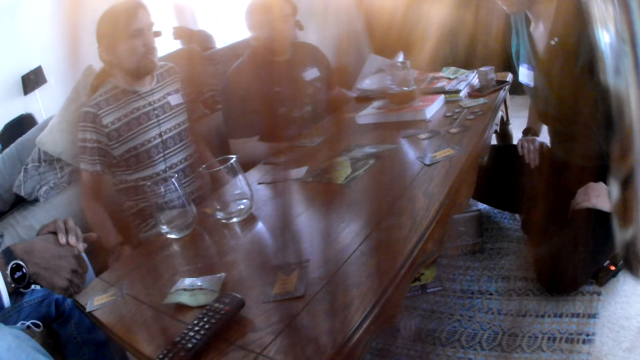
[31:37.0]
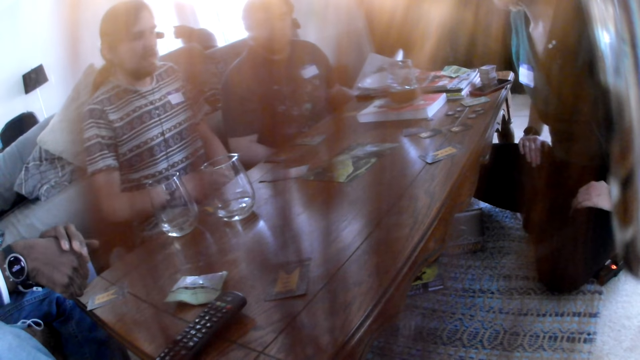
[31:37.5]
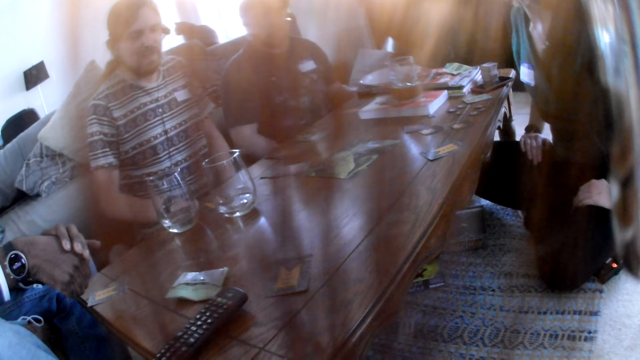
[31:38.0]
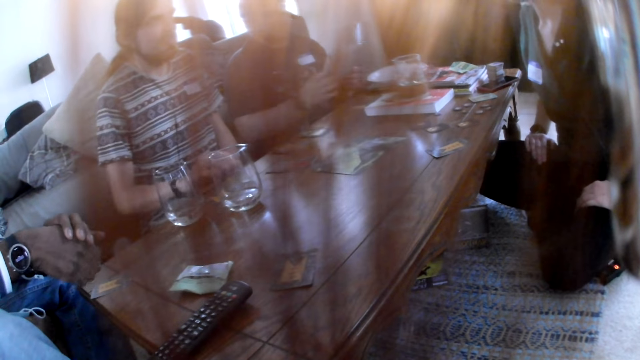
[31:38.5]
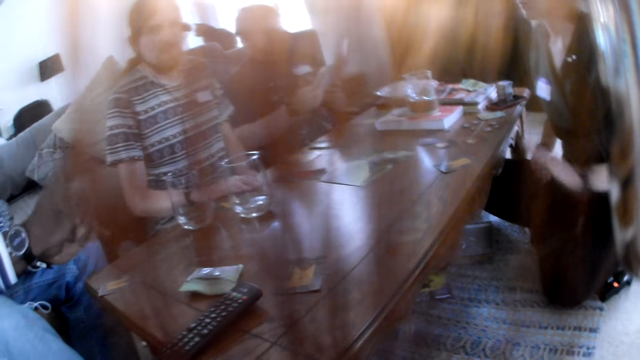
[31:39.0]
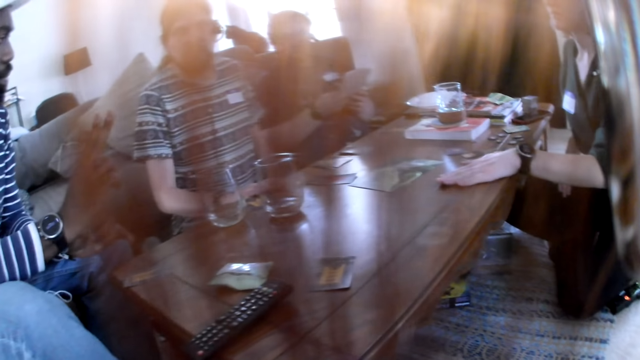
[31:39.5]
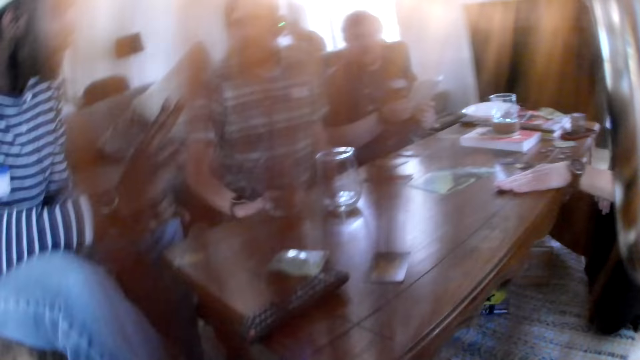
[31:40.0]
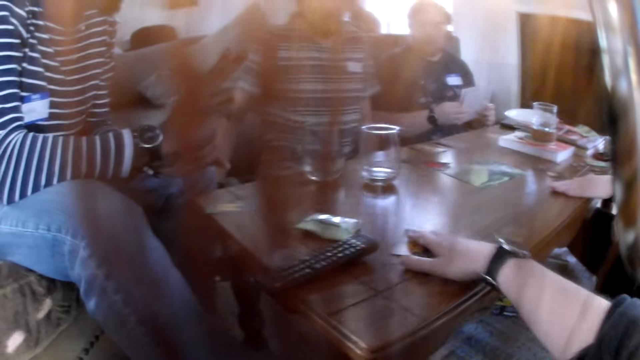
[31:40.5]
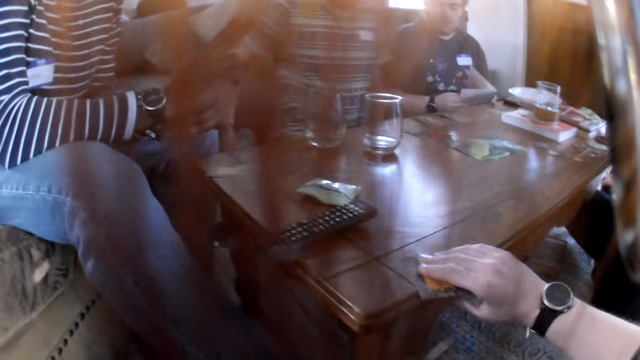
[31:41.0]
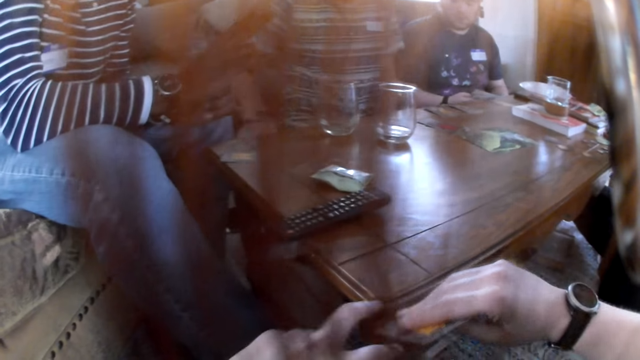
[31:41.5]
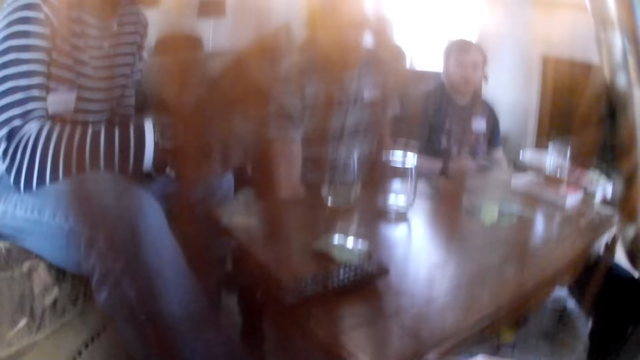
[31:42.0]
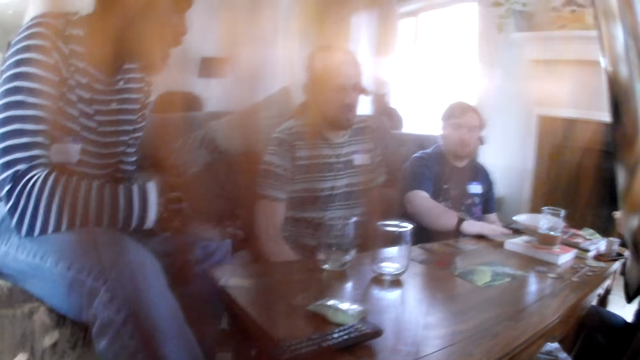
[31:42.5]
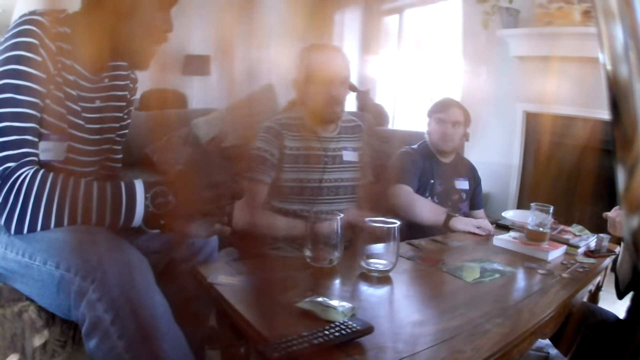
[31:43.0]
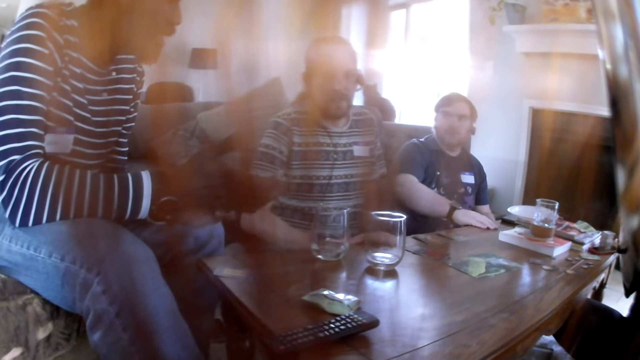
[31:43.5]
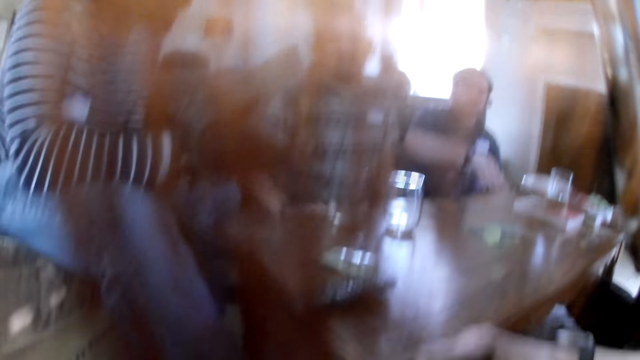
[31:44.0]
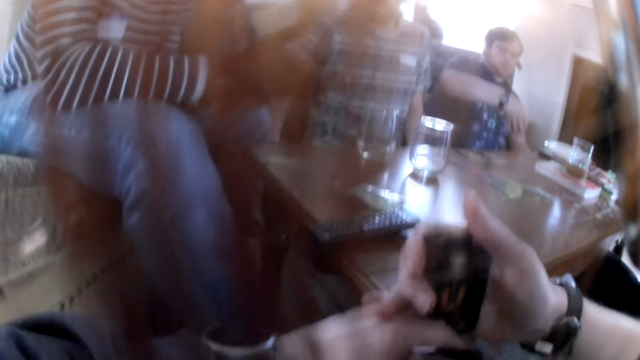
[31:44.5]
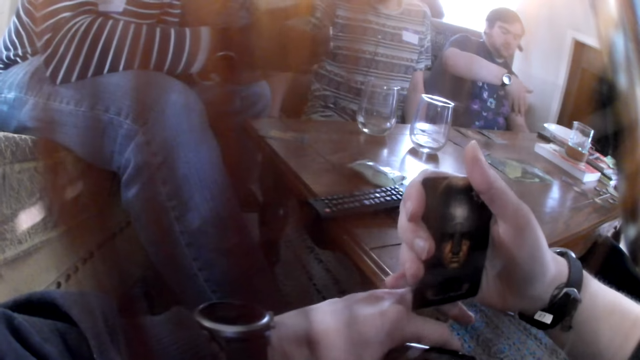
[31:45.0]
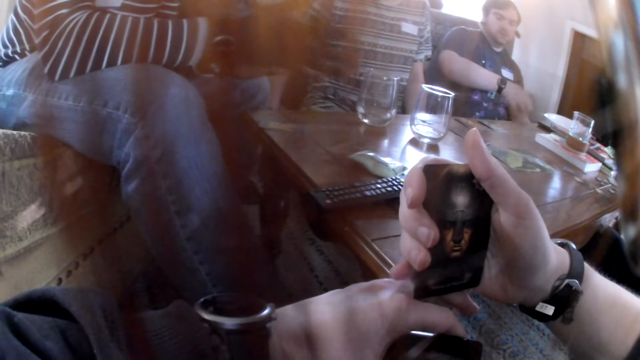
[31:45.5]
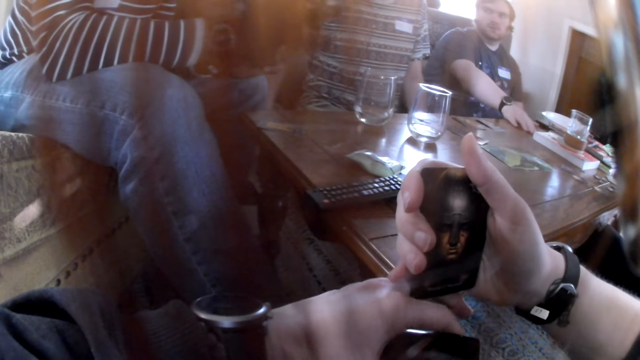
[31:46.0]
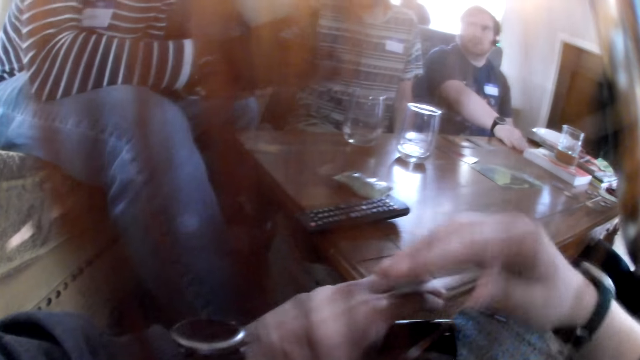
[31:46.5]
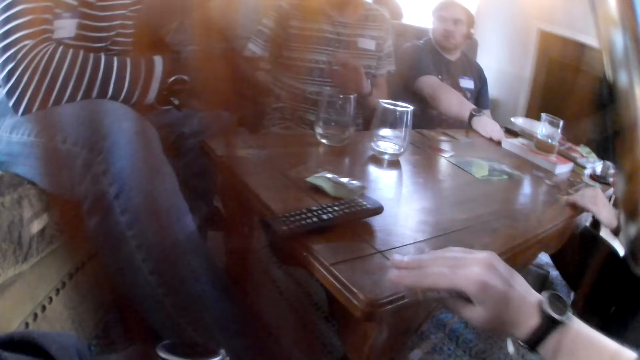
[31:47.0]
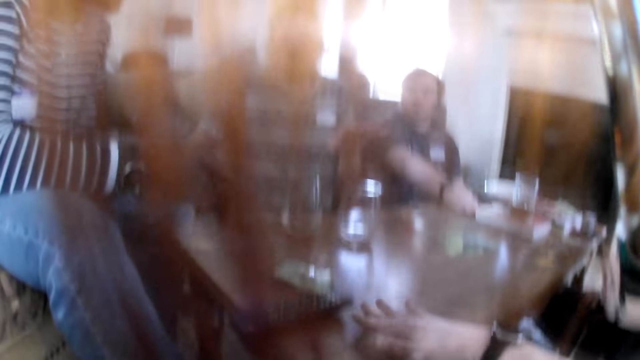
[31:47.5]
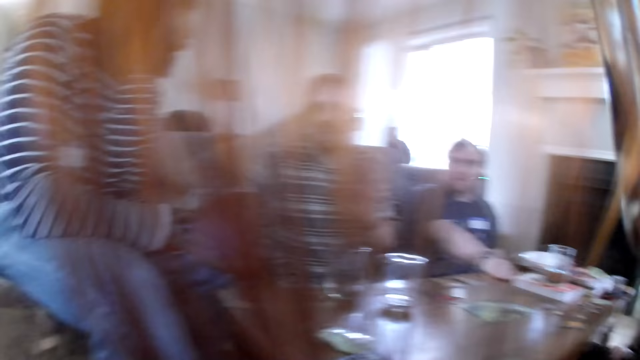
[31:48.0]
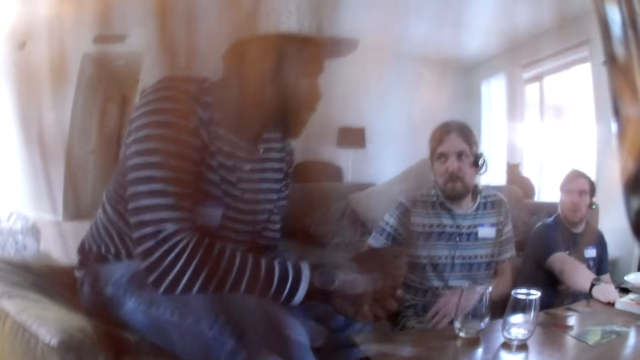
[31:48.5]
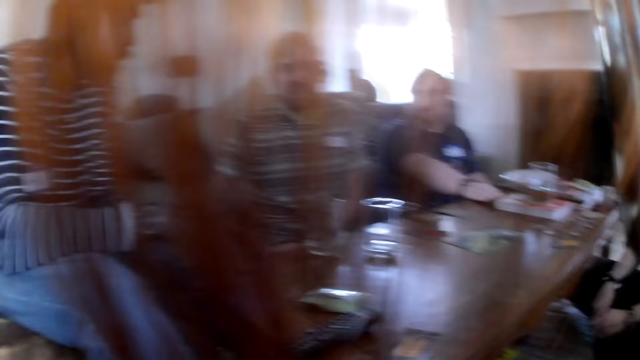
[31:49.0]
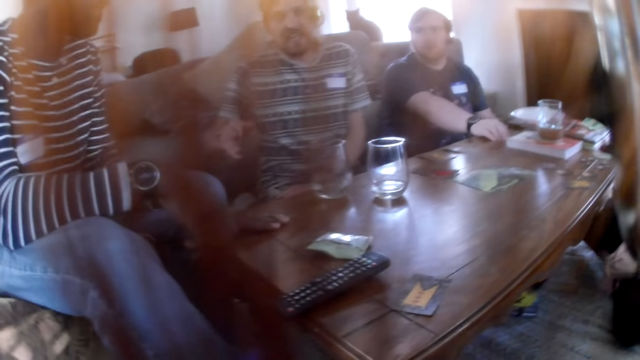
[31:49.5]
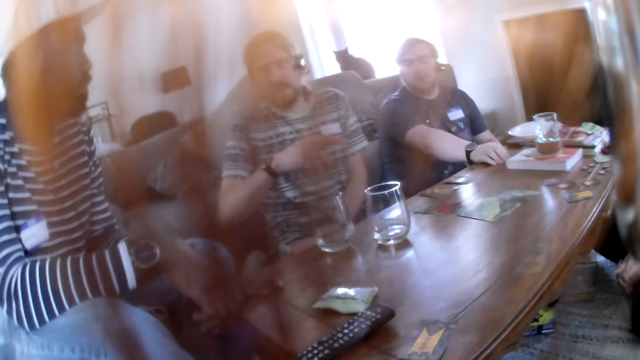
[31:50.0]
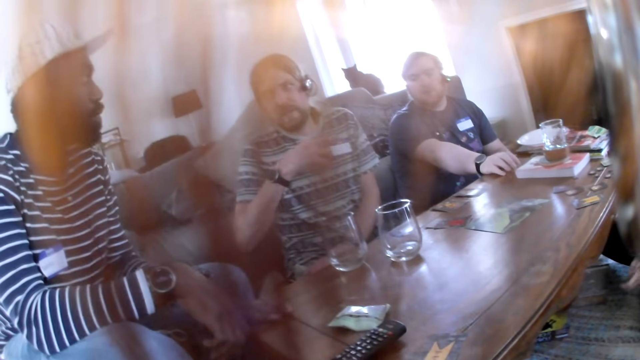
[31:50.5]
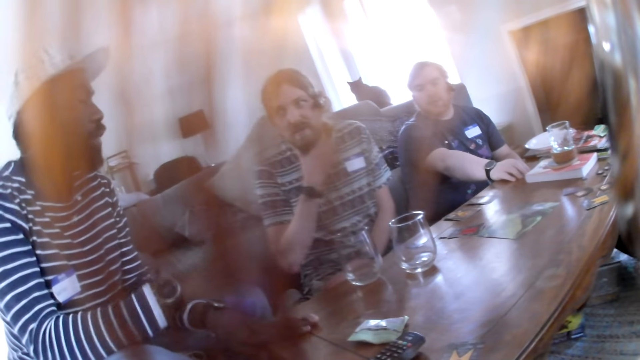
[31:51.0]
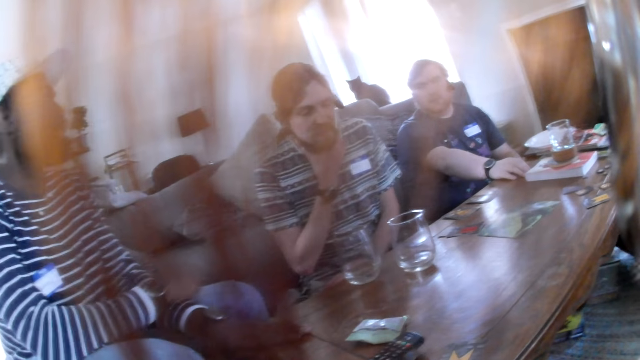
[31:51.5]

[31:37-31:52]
A man picks a card from the table with his right hand. A woman picks a card from the table with her left hand. The camera wearer picks a card from the table with her right hand. The man places the card in his right hand on the table. Another man picks a card from the table with his right hand. The camera wearer looks at the card. The first man drops the card on the table with his right hand. The woman drops the card on the table with her left hand. The camera wearer drops the card on the table with her right hand. She looks around.

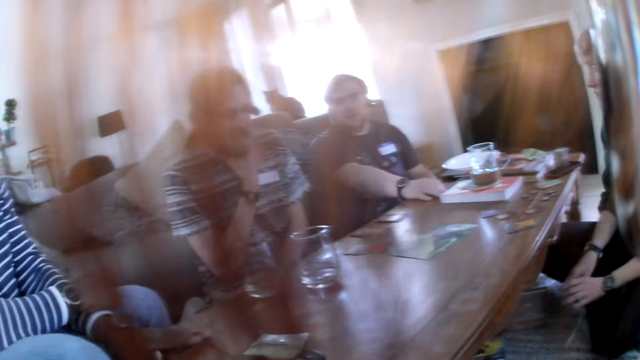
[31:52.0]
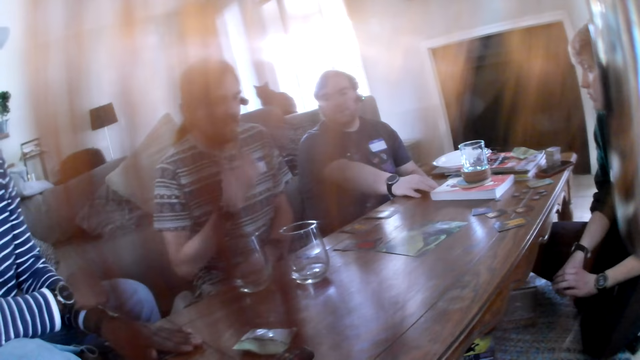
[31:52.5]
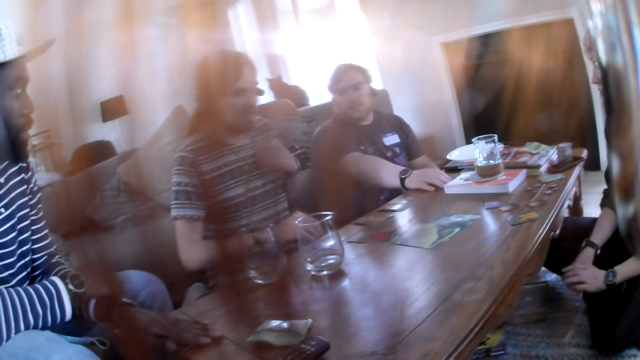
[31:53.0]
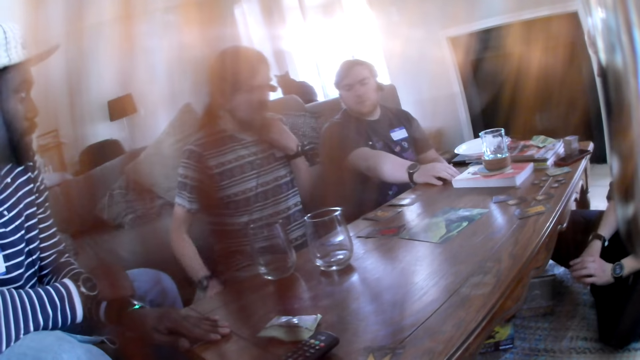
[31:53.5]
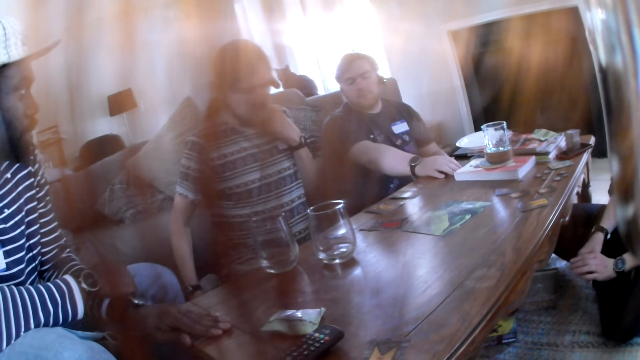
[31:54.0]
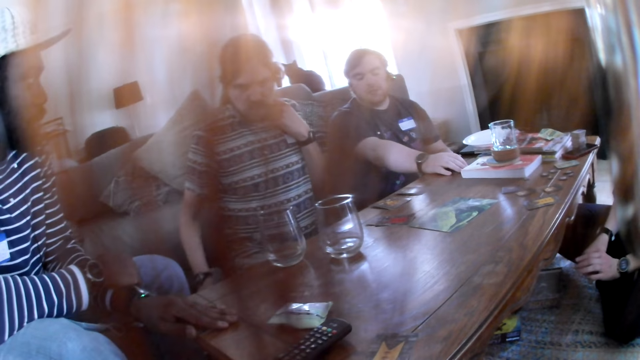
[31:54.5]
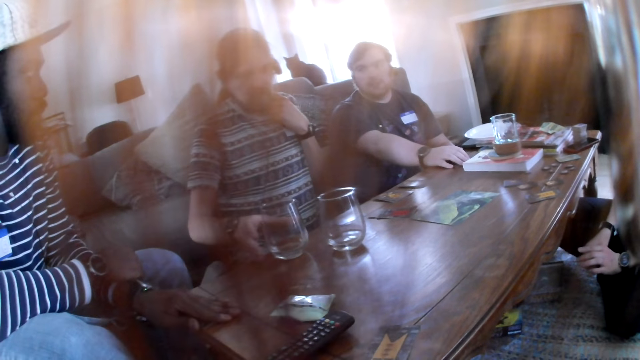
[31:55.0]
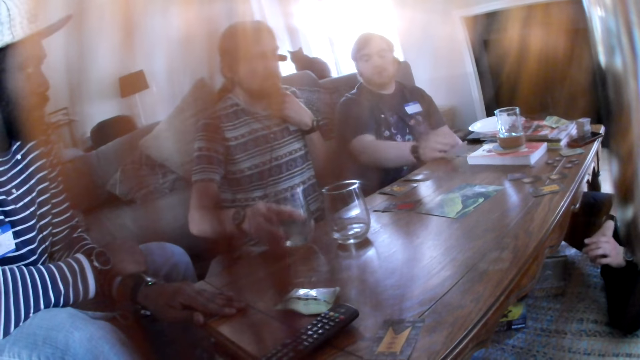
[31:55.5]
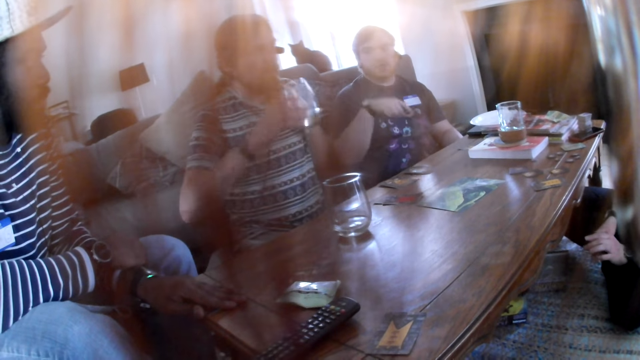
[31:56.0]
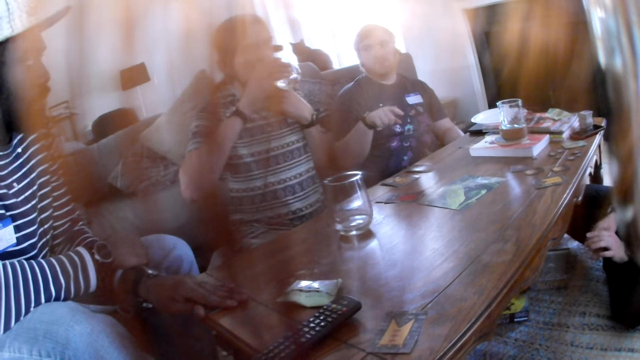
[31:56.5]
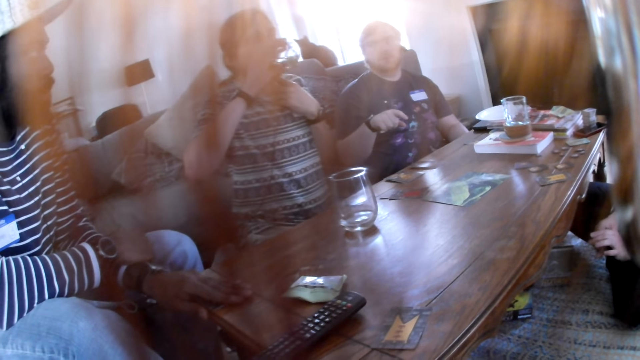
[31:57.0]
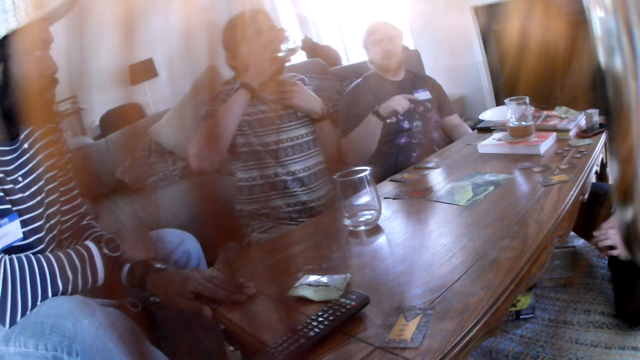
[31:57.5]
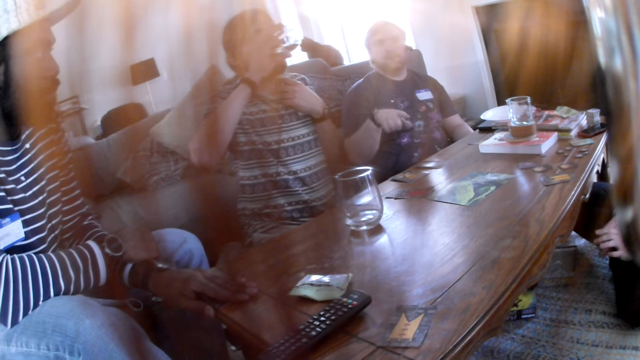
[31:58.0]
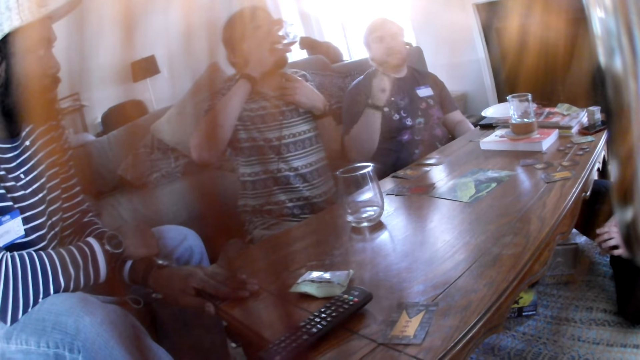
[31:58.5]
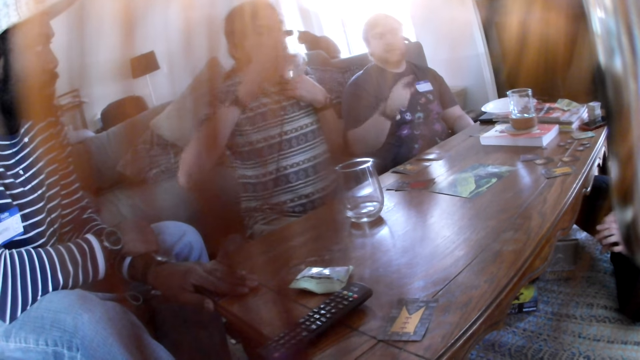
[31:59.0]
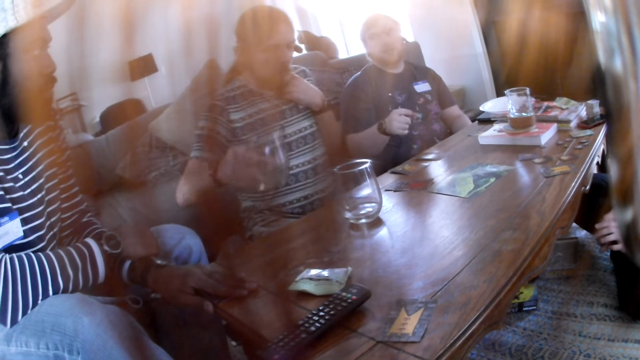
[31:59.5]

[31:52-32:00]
A man picks a cup of water from the table with his right hand. He takes a drink from the cup of water with his right hand.
